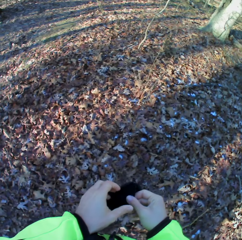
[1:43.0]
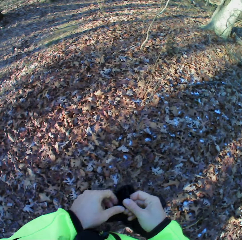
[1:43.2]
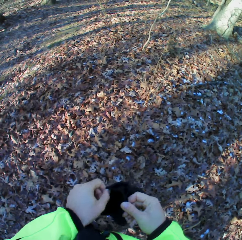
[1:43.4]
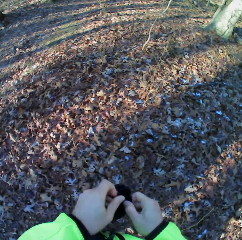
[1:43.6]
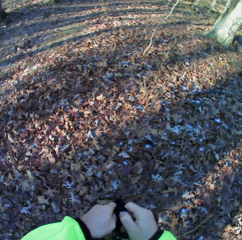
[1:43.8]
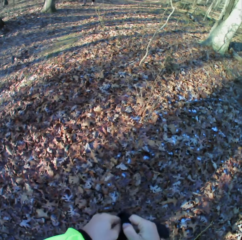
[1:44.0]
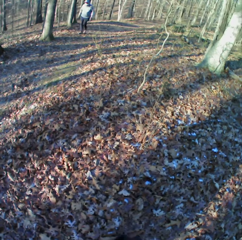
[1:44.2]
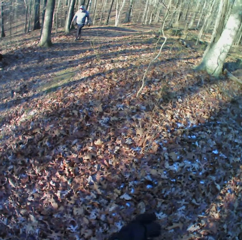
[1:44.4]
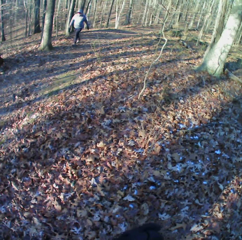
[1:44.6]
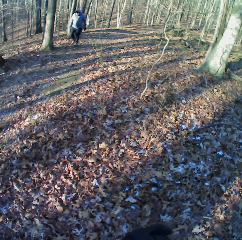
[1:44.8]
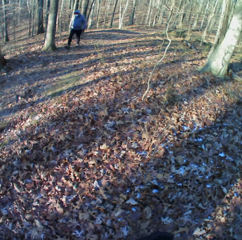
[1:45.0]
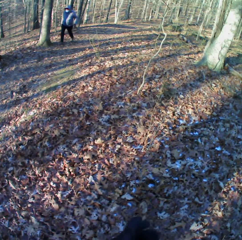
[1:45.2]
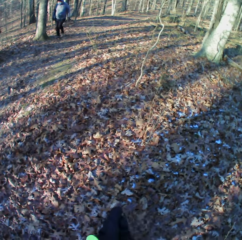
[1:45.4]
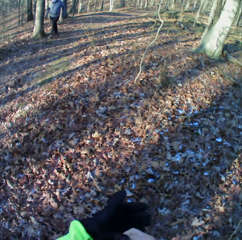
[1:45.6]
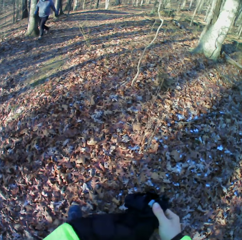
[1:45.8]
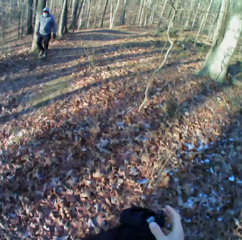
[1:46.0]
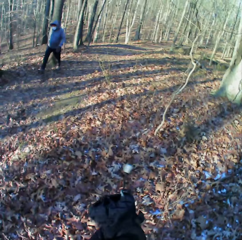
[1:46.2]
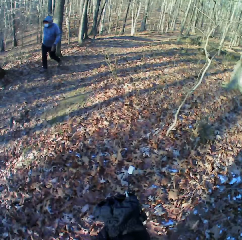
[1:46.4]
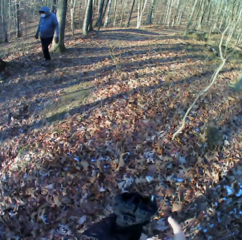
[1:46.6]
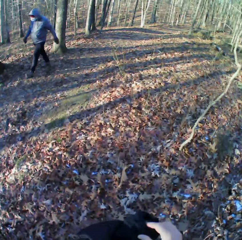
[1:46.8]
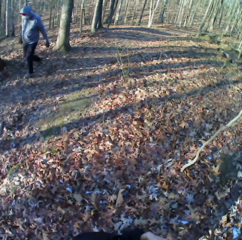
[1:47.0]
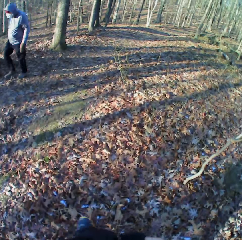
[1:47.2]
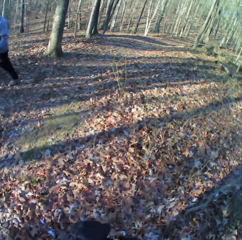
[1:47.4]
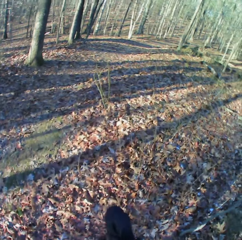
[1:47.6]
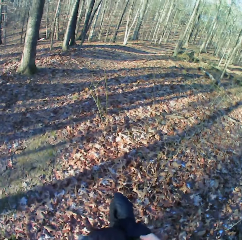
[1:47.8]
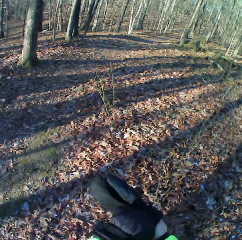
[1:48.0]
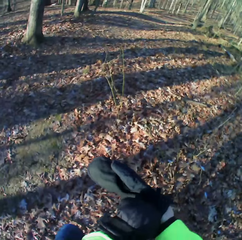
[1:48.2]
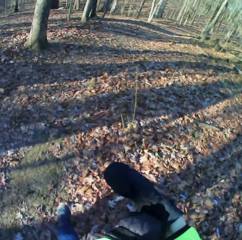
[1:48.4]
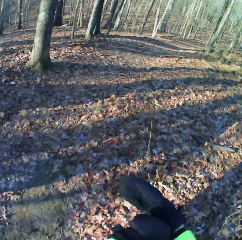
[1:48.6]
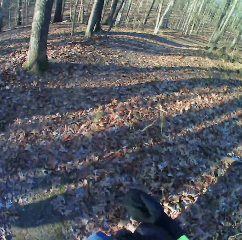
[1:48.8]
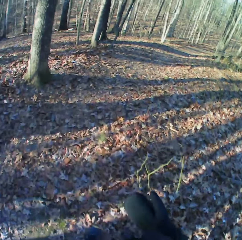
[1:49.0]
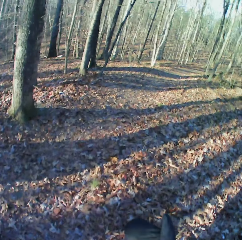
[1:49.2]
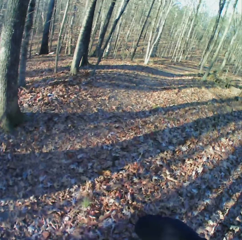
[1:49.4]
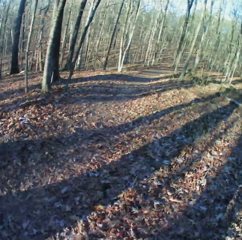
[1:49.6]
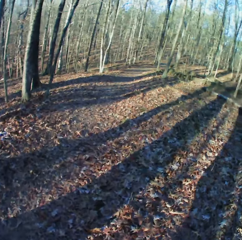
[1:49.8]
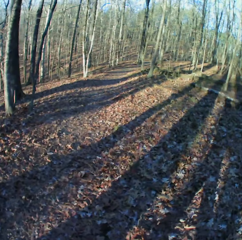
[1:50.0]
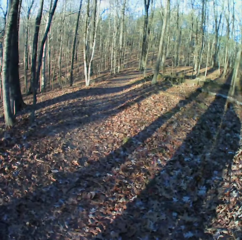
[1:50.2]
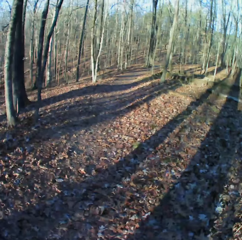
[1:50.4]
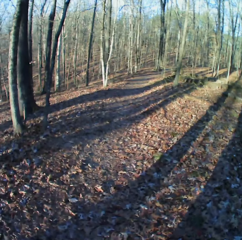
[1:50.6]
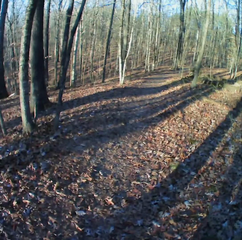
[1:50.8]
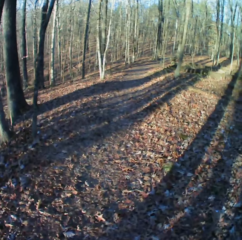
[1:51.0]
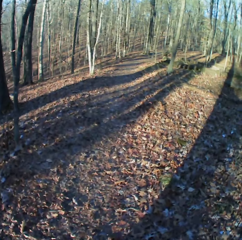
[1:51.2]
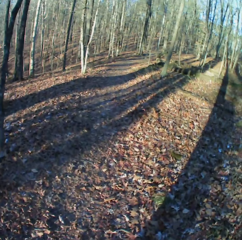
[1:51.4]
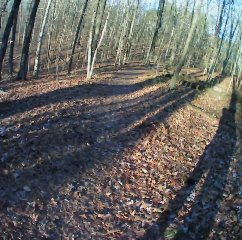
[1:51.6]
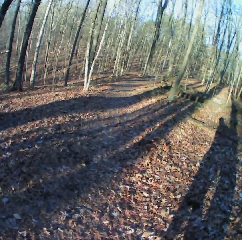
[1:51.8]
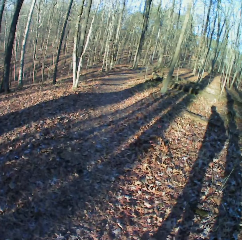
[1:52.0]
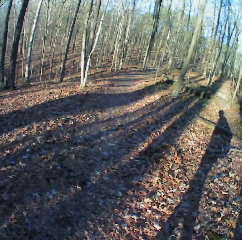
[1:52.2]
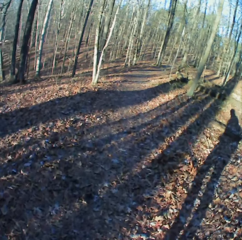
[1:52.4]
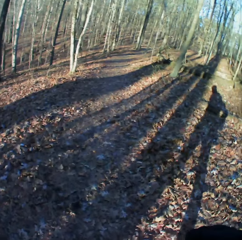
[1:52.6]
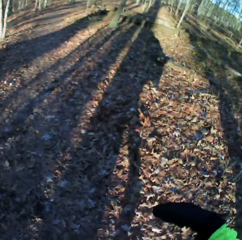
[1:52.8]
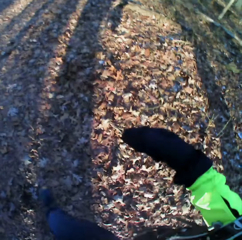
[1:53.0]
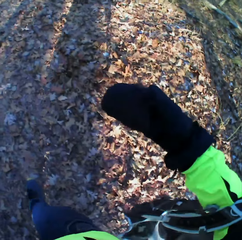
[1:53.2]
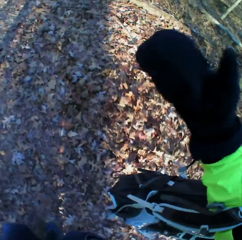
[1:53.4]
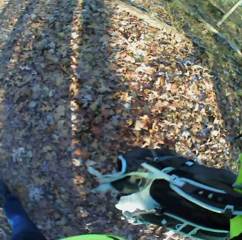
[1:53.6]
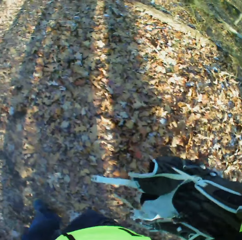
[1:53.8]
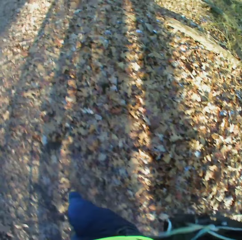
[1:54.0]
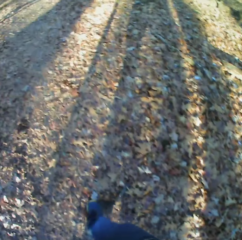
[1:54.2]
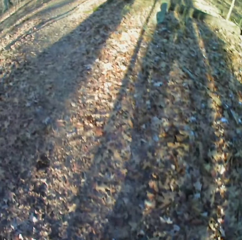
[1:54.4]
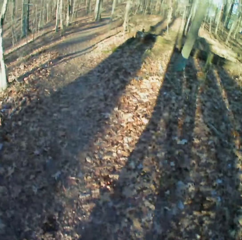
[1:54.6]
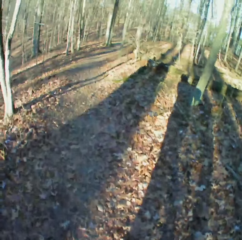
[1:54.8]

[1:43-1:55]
The camera wearer holds the gloves. They walk in the forest. They put the gloves on the hands.

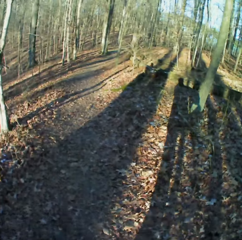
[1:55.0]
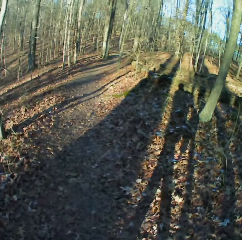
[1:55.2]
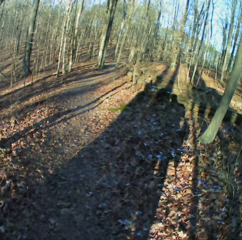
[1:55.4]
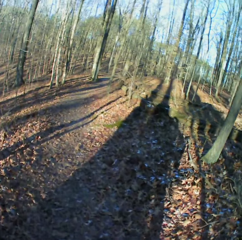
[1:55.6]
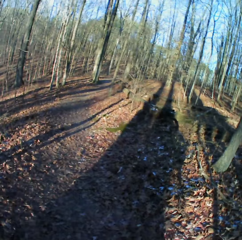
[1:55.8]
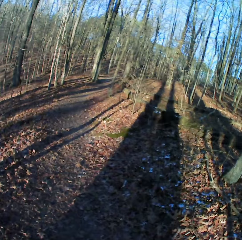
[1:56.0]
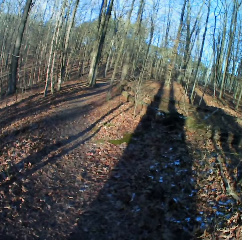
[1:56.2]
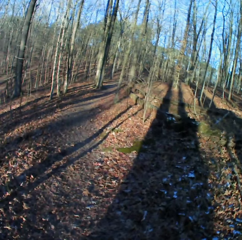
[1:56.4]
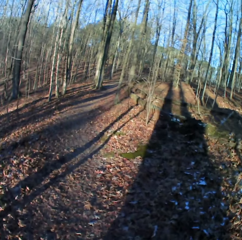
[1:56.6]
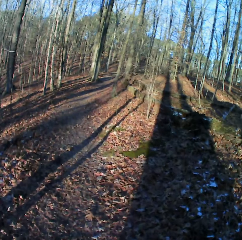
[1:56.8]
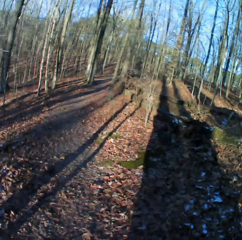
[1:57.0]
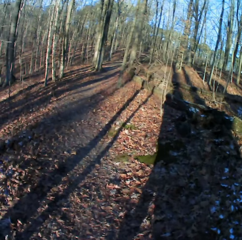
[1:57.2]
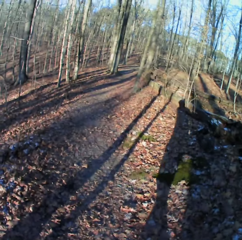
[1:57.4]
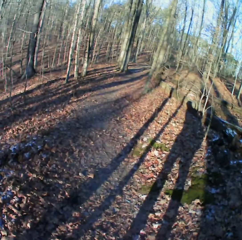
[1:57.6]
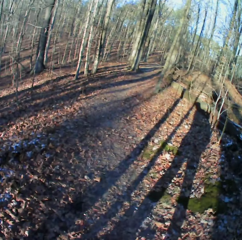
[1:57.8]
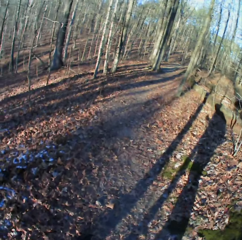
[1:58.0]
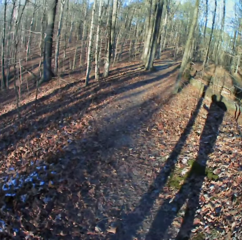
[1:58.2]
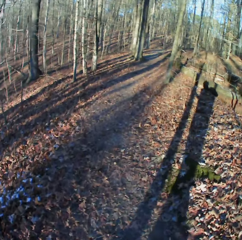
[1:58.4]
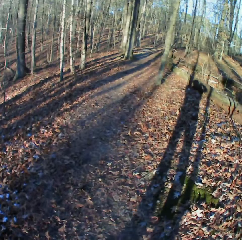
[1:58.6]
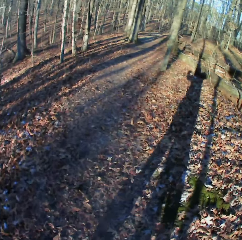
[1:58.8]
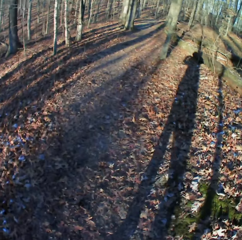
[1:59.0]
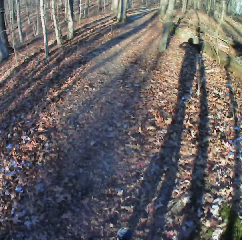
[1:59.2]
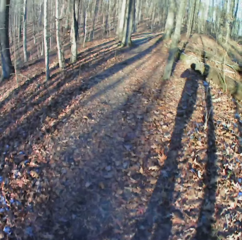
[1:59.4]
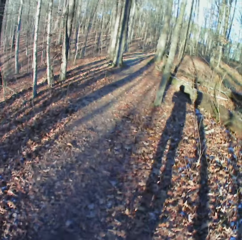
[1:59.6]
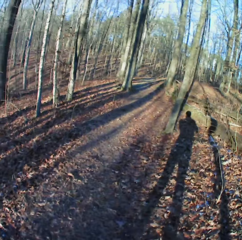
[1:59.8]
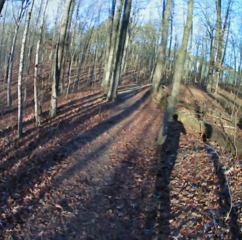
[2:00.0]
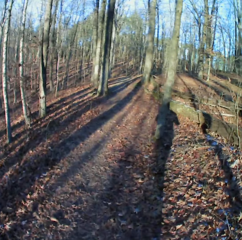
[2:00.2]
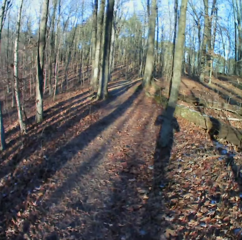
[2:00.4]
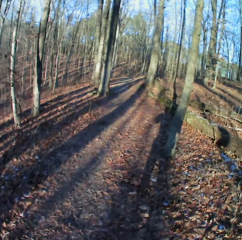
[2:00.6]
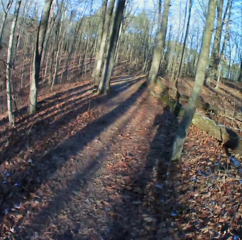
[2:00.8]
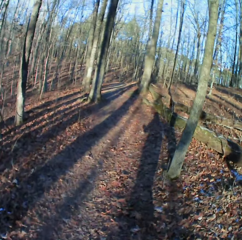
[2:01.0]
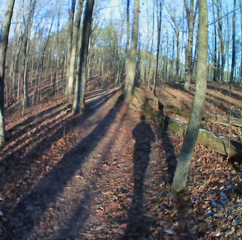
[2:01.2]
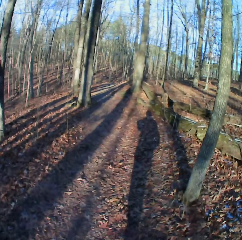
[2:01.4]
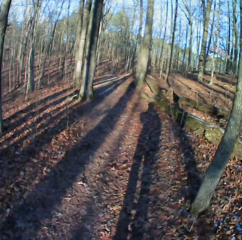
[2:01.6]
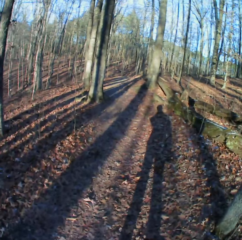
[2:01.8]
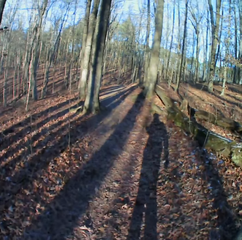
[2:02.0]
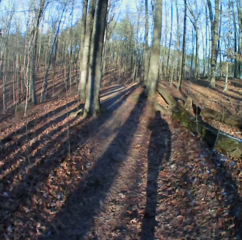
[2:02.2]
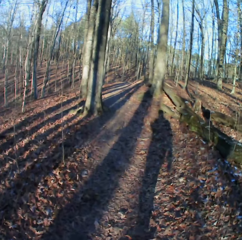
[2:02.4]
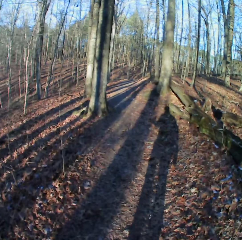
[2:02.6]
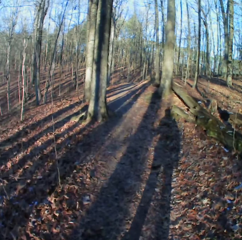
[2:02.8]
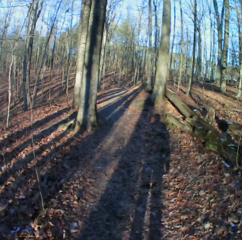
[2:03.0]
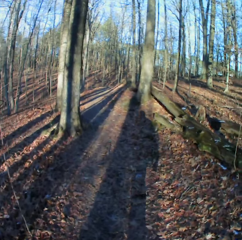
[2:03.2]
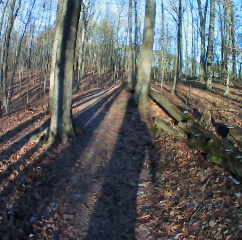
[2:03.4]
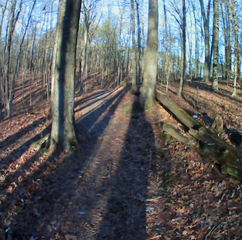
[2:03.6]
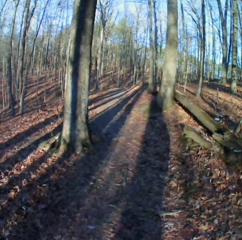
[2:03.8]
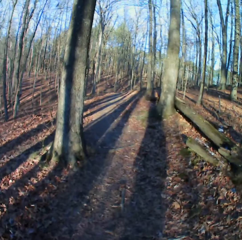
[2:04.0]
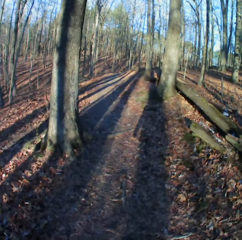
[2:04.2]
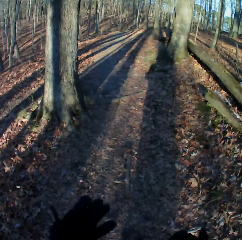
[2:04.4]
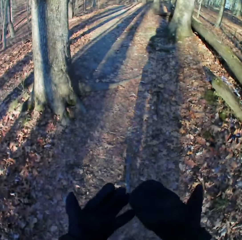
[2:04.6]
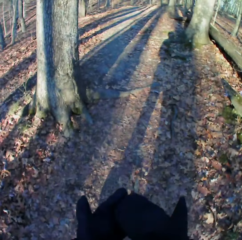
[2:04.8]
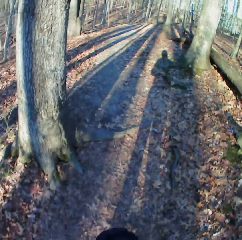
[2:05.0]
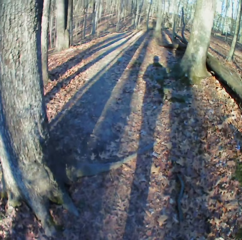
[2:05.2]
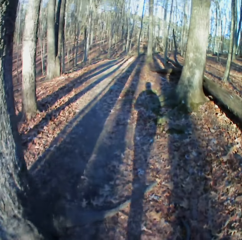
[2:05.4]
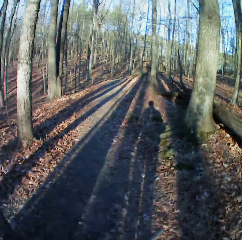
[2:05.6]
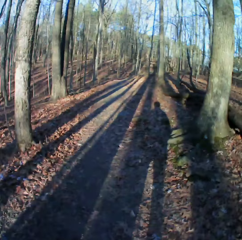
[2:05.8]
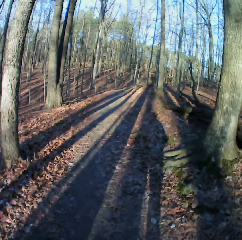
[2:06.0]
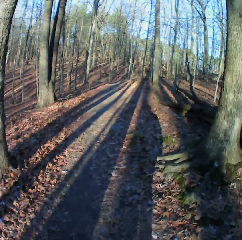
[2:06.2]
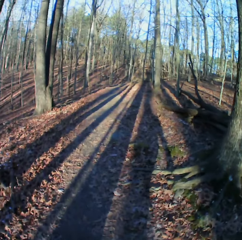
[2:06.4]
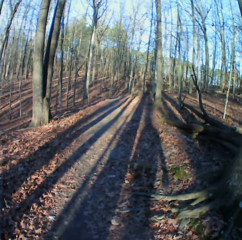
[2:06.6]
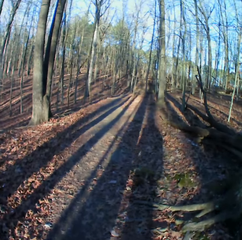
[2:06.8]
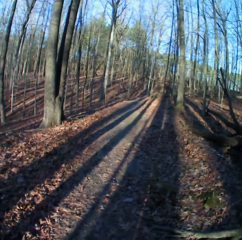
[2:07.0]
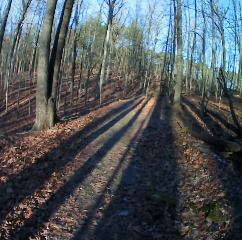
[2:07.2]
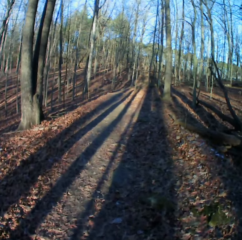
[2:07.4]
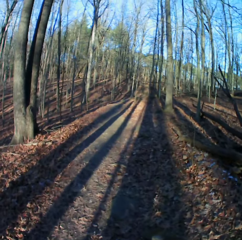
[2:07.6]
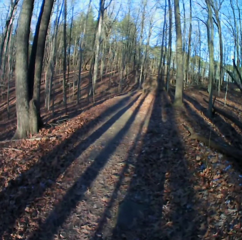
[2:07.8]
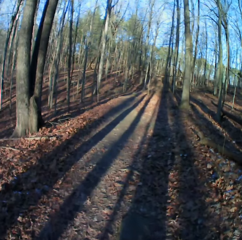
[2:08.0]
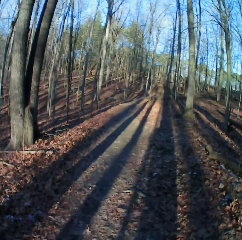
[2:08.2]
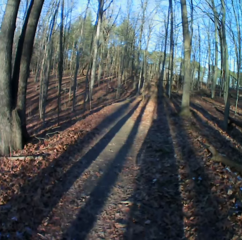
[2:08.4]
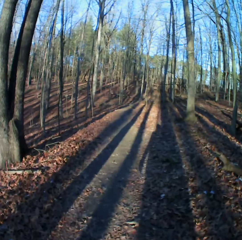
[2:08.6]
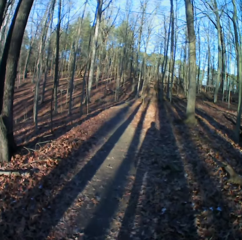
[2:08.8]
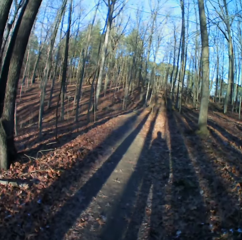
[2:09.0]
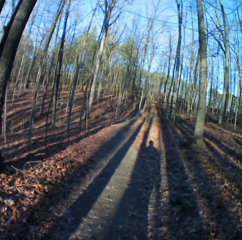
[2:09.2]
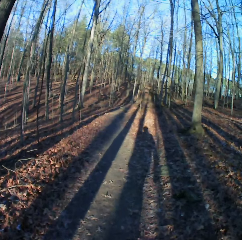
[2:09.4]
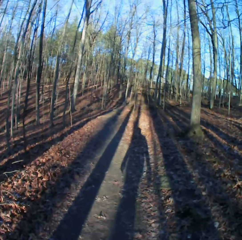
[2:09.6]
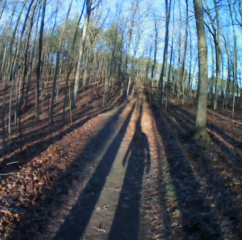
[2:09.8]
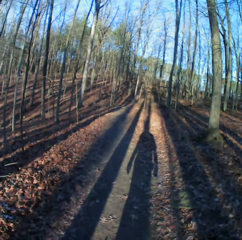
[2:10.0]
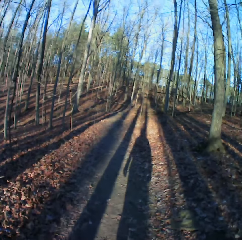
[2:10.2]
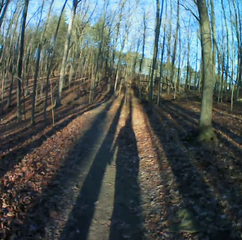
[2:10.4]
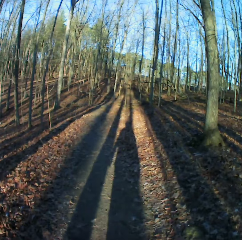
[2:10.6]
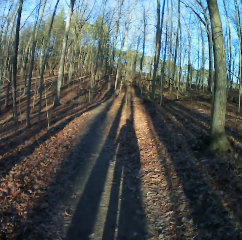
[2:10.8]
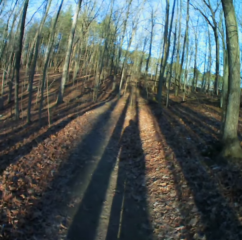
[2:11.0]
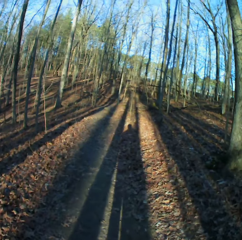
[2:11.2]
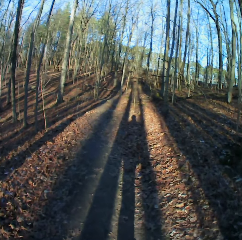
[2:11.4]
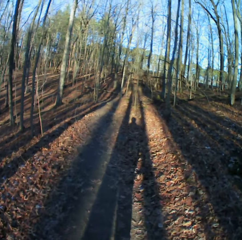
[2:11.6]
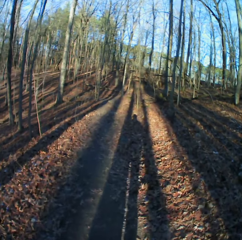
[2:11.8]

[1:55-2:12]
The camera wearer walks on the forest. They check the hands. They walk in the forest.
